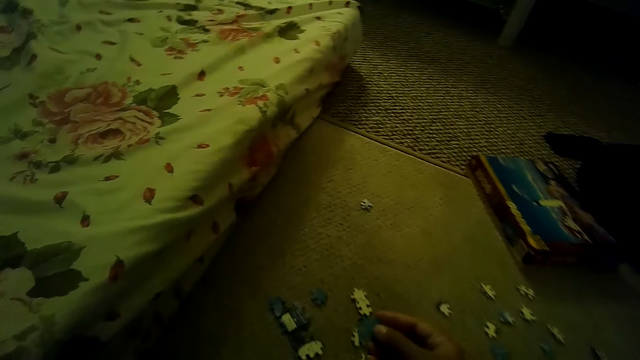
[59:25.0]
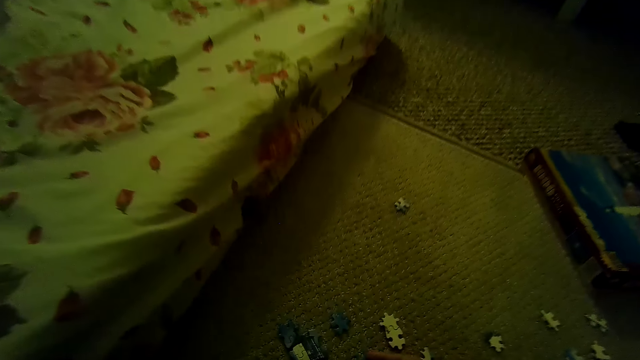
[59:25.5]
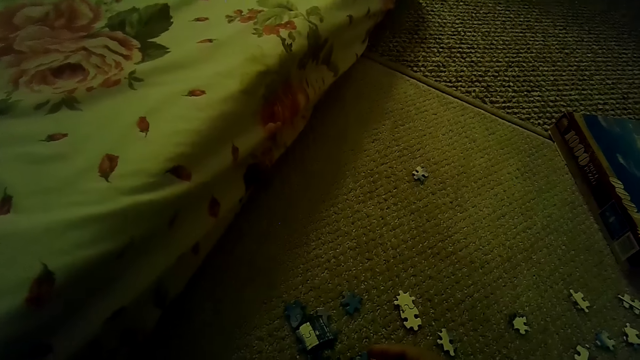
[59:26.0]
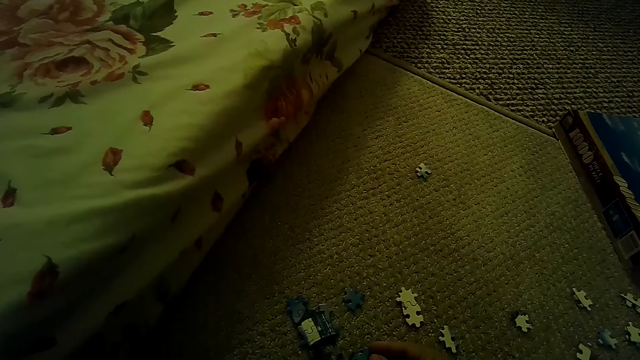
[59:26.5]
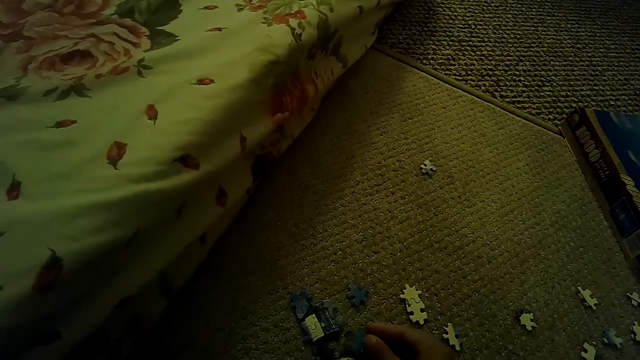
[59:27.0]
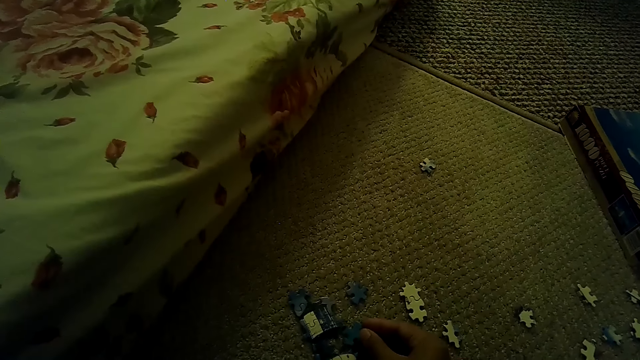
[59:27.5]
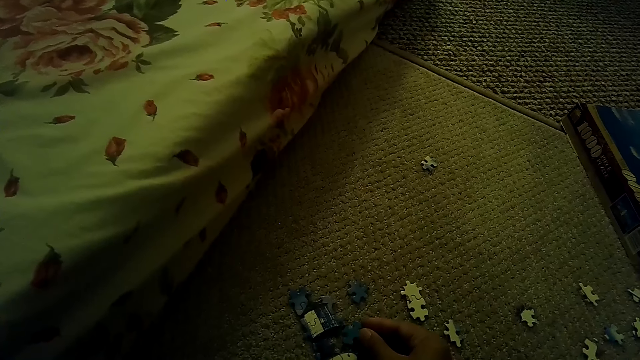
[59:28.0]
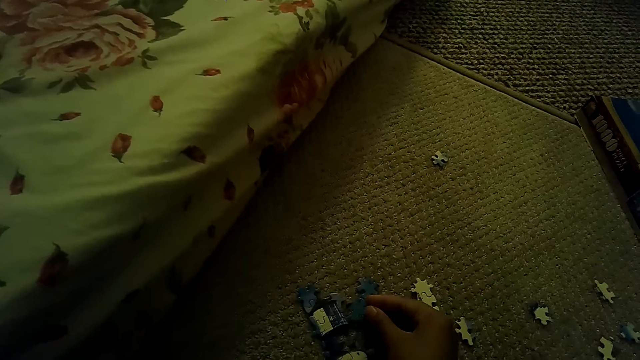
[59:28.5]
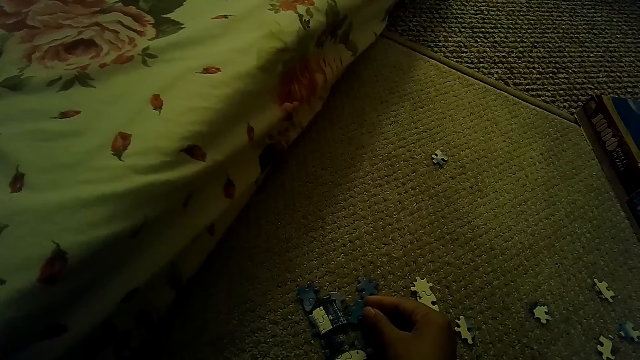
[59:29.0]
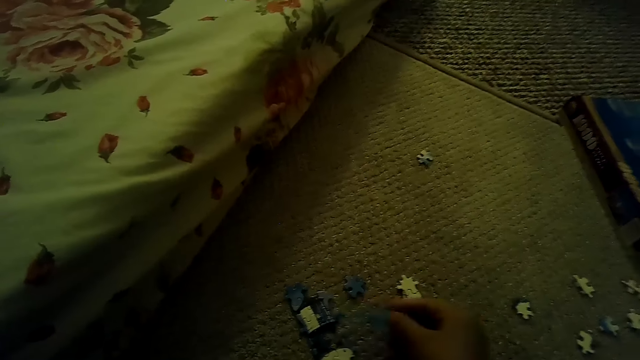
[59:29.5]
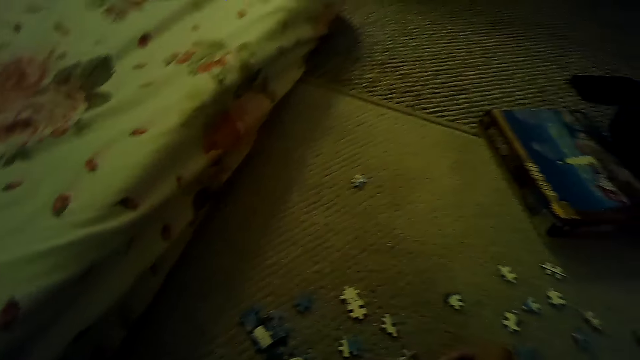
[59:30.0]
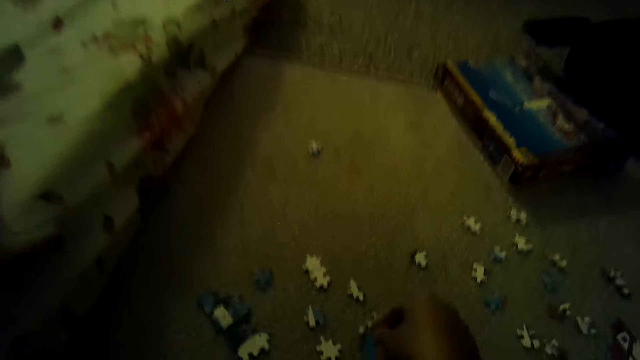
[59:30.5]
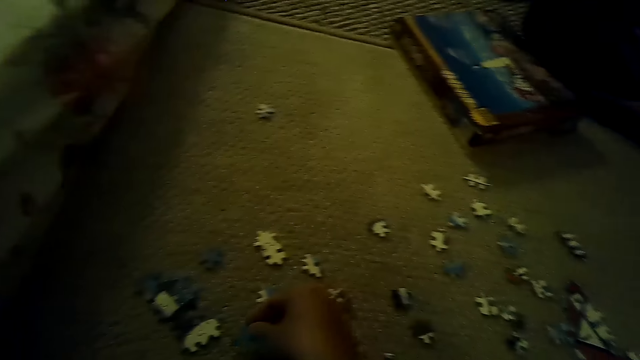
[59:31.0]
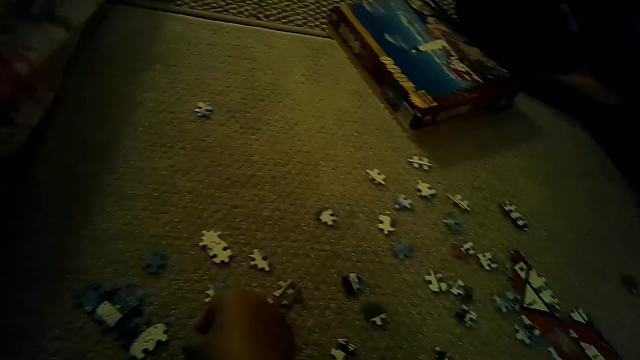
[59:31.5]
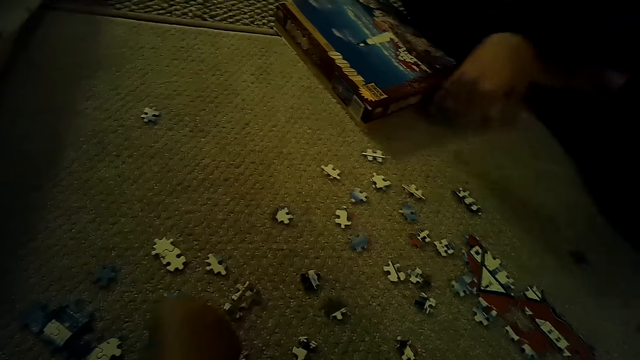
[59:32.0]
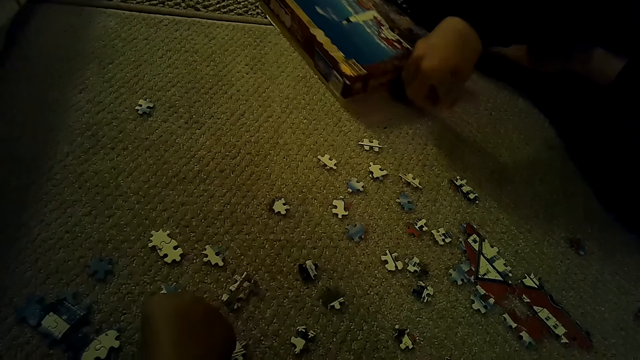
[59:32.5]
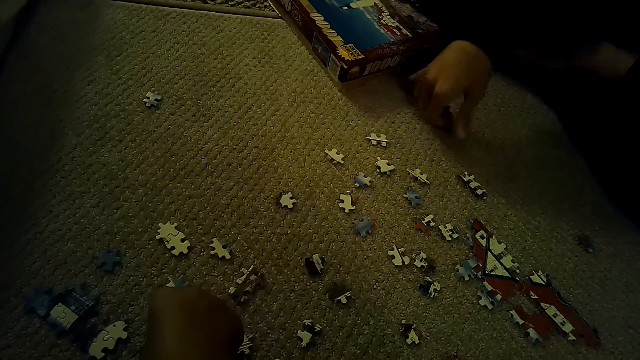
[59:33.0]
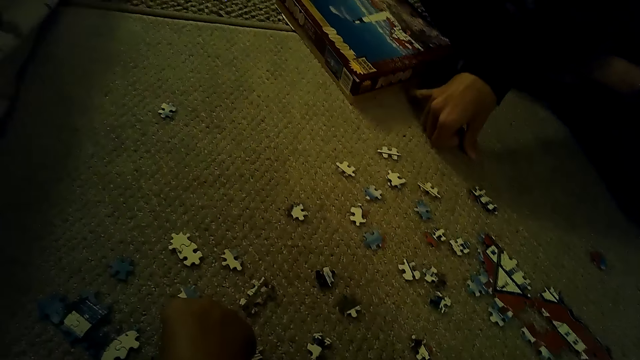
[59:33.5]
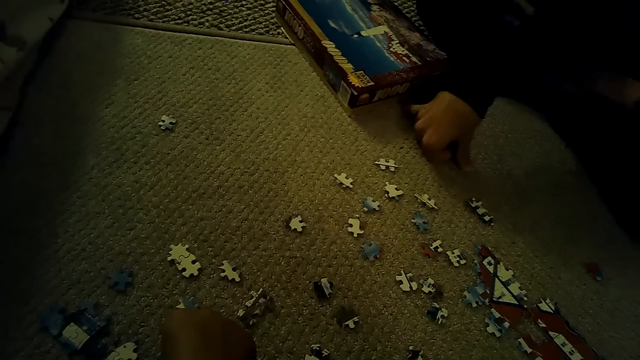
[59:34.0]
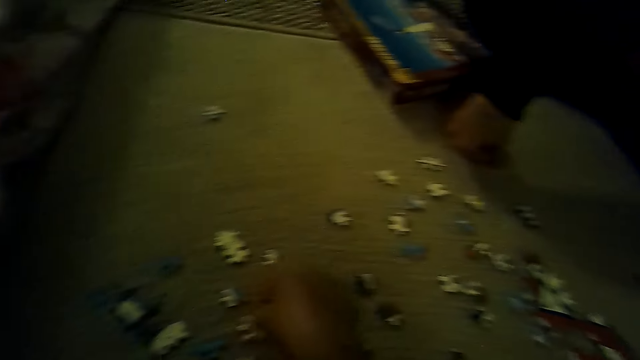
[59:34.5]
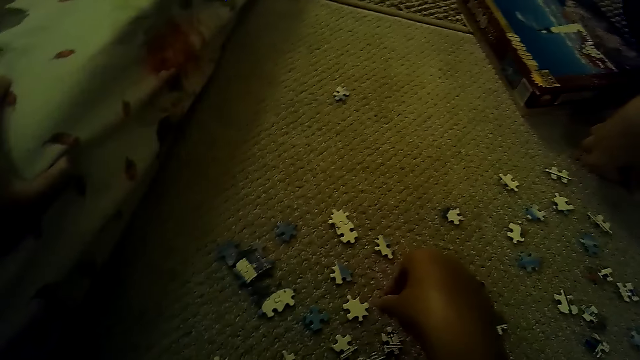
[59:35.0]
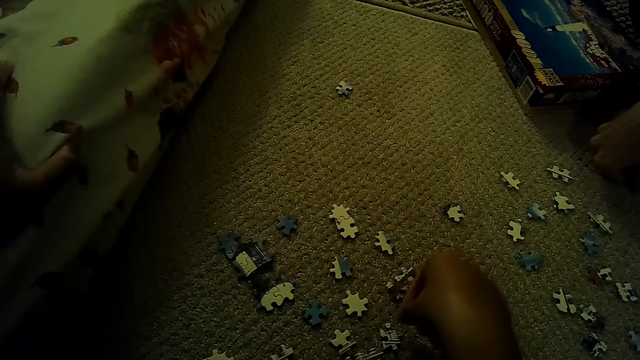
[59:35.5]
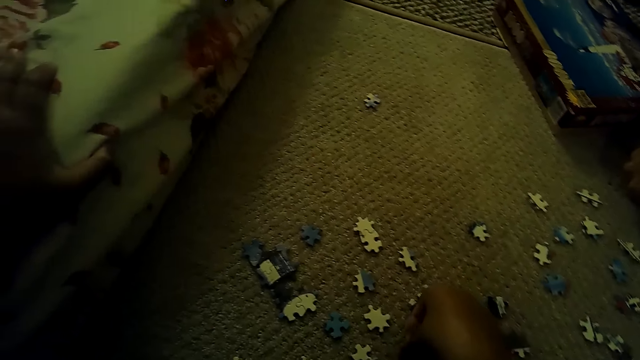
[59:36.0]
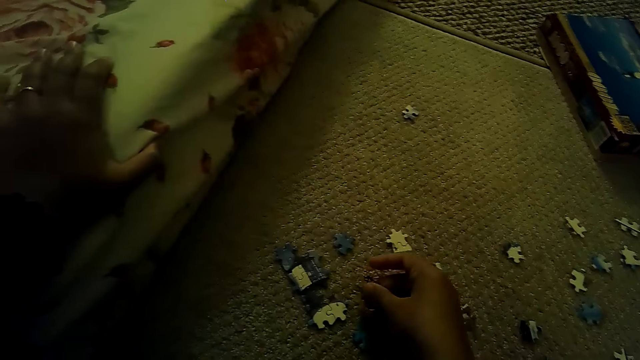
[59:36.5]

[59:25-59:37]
The camera wearer plays the jigsaw puzzle on the floor. They pick the puzzle piece. They fix the puzzle piece. A person pushes the puzzle box and touches the floor.

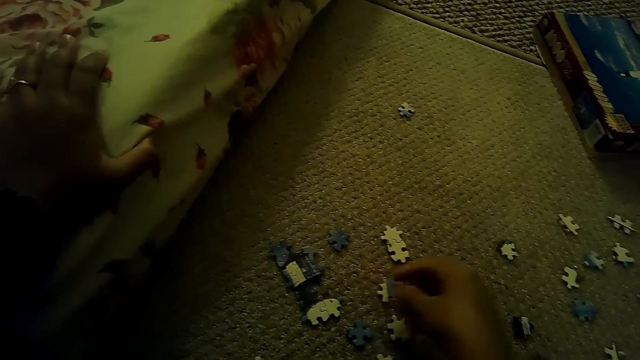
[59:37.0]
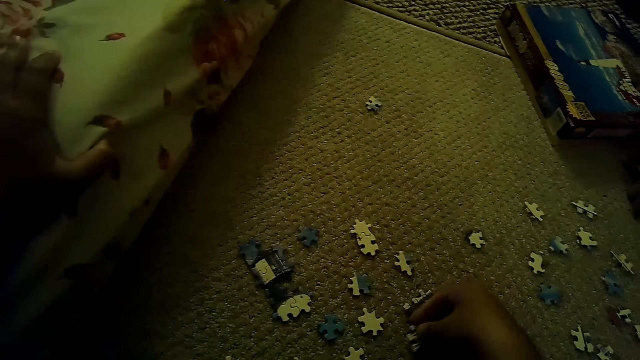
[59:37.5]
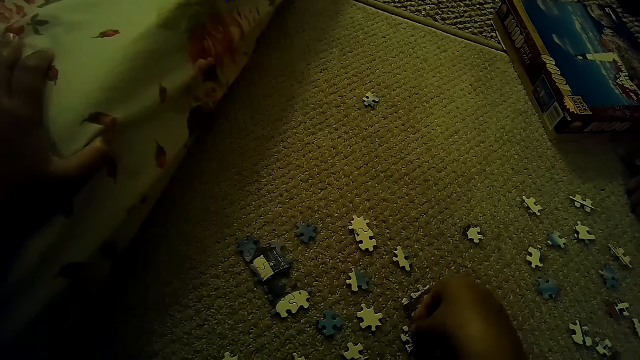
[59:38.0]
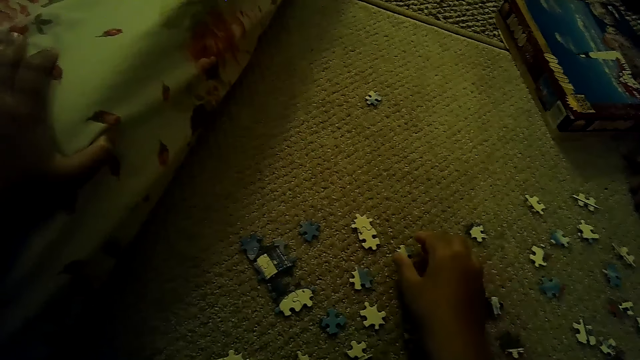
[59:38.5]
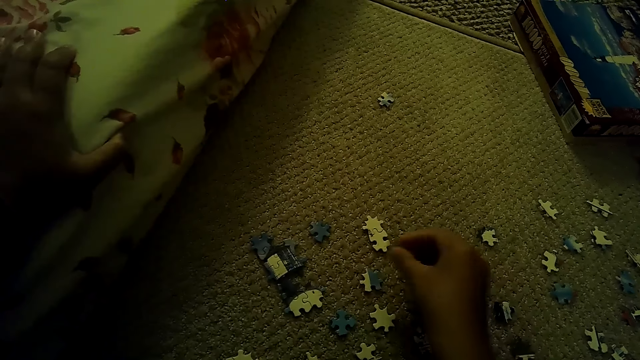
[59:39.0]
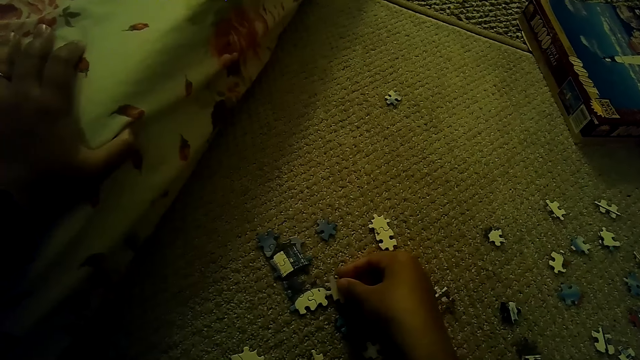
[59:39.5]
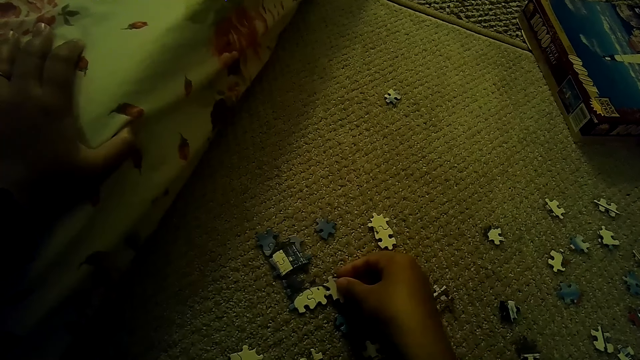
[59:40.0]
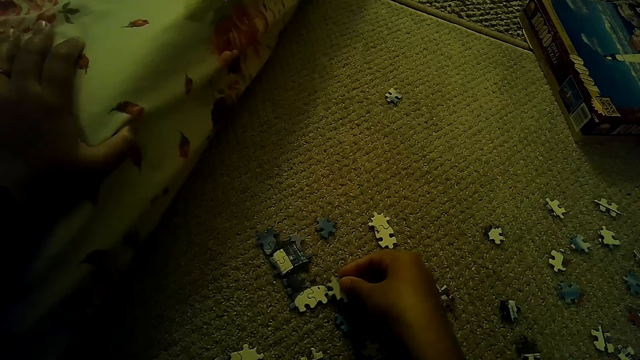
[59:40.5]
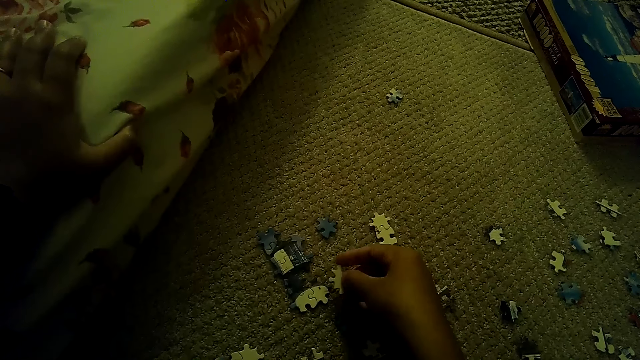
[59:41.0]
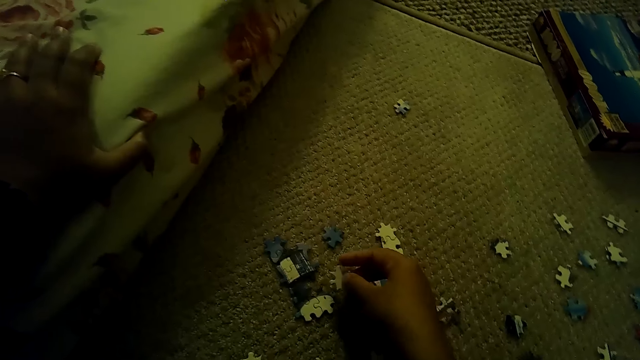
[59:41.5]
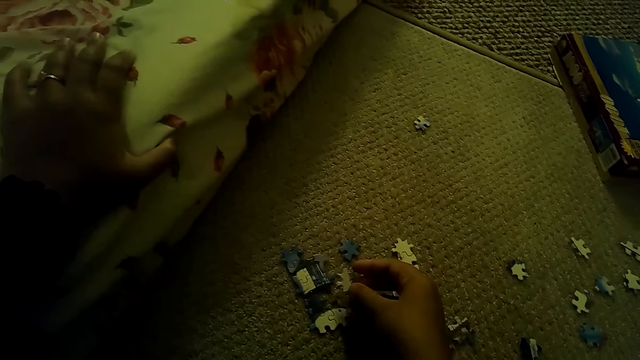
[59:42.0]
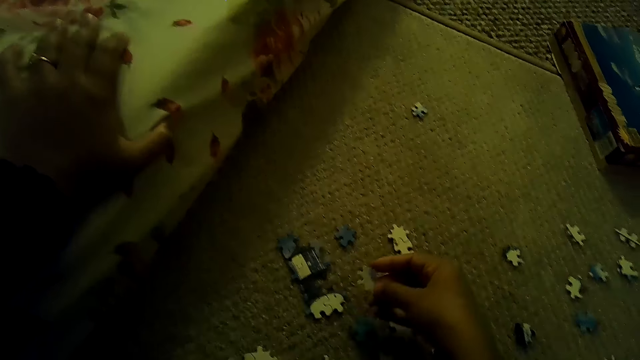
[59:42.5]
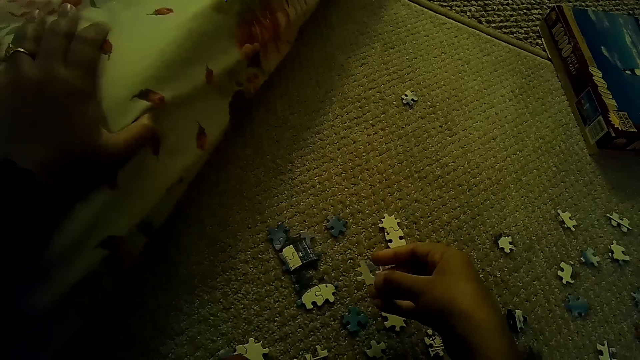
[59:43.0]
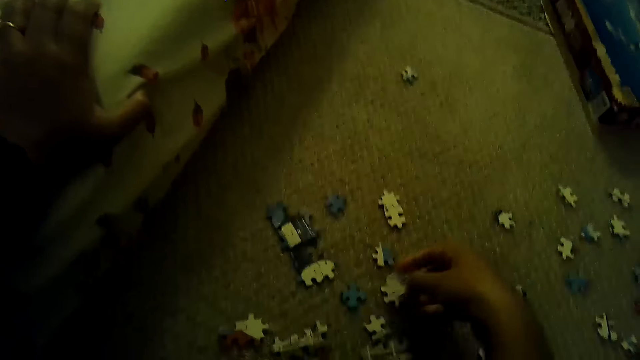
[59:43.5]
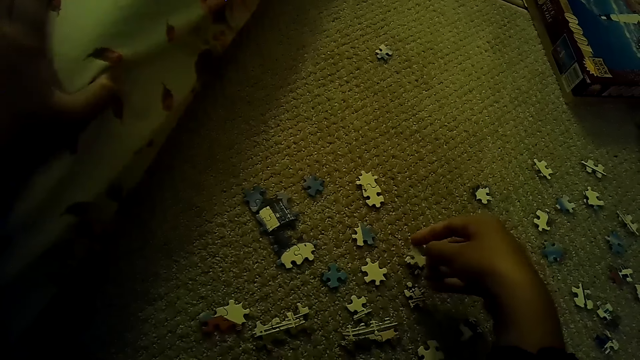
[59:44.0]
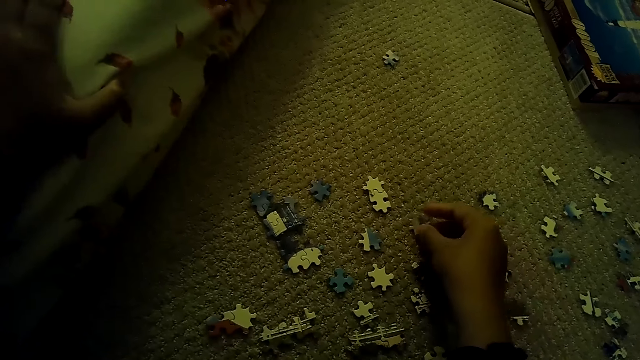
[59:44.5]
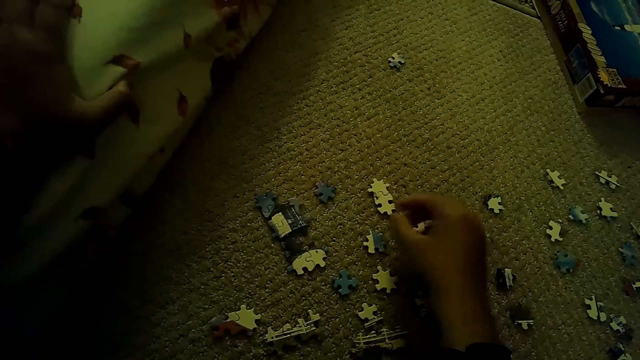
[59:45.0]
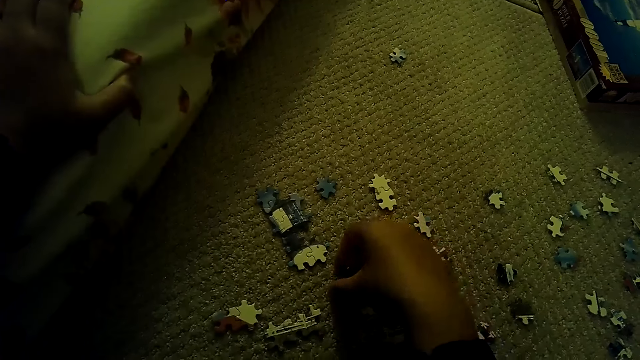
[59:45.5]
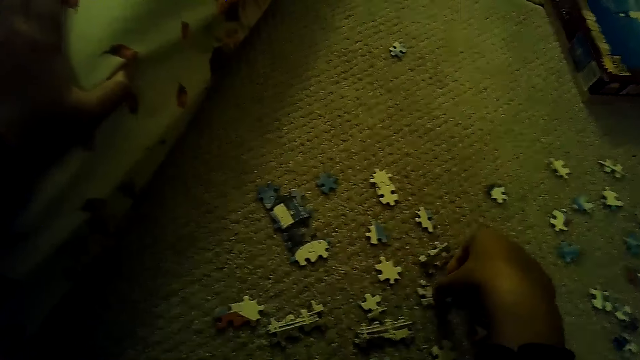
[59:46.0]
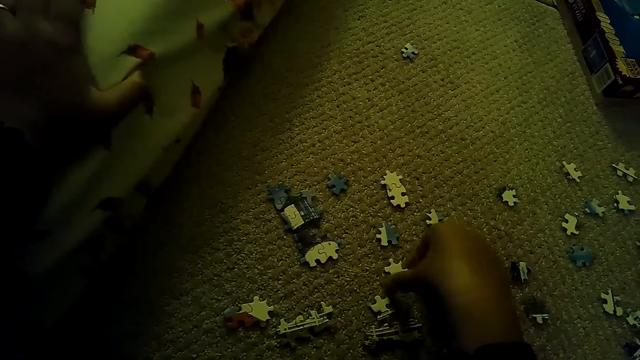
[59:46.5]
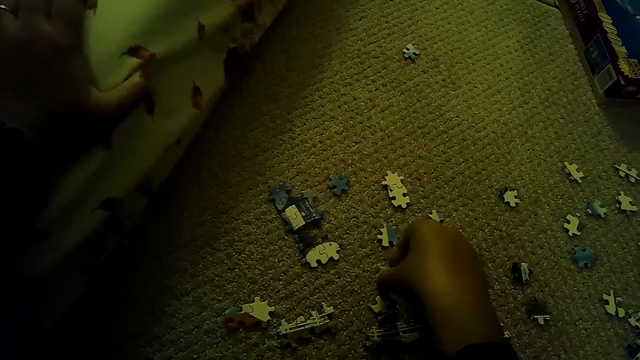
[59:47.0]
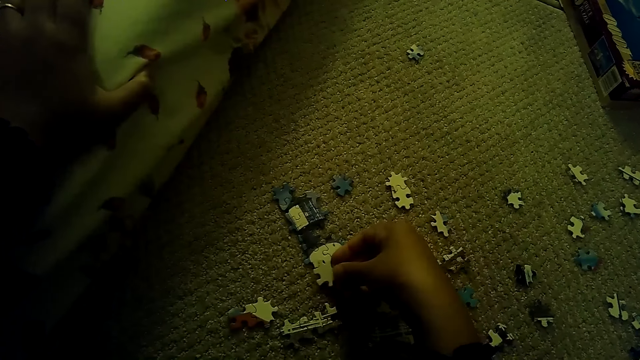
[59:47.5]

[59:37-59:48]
The camera wearer picks up the puzzle piece. They fix the puzzle piece. They pick up the puzzle piece. They fix the puzzle piece. They put the puzzle piece down. They pick up the puzzle piece. They put the puzzle piece down.
